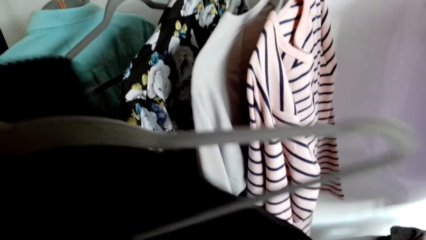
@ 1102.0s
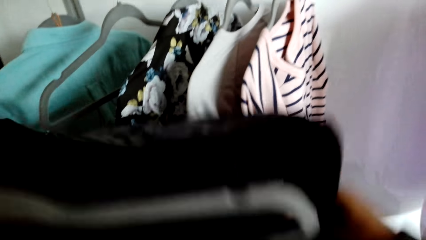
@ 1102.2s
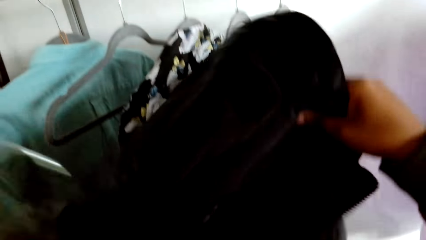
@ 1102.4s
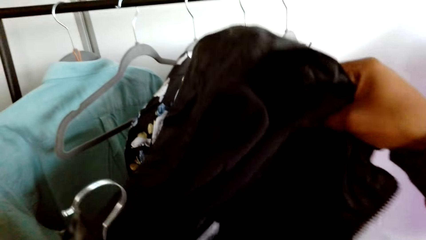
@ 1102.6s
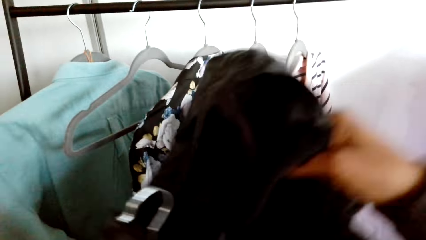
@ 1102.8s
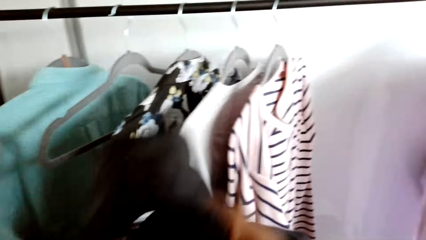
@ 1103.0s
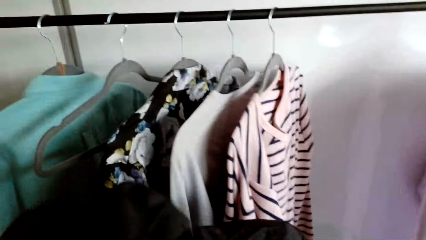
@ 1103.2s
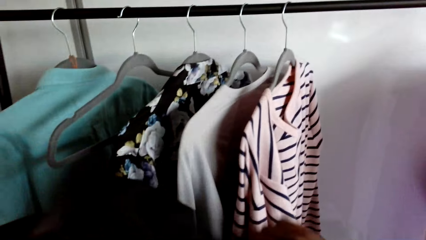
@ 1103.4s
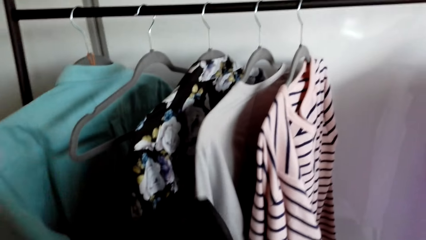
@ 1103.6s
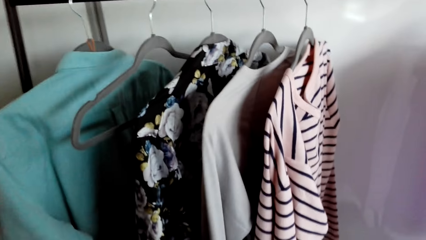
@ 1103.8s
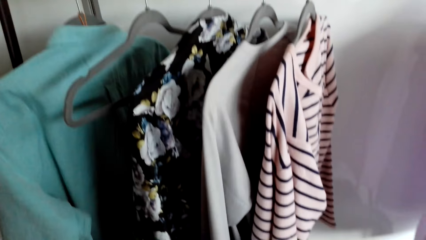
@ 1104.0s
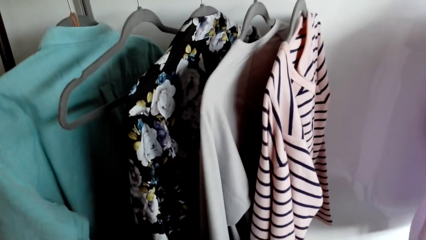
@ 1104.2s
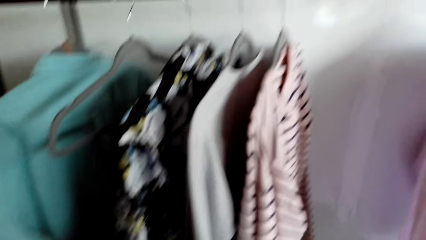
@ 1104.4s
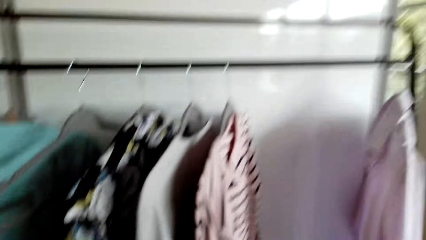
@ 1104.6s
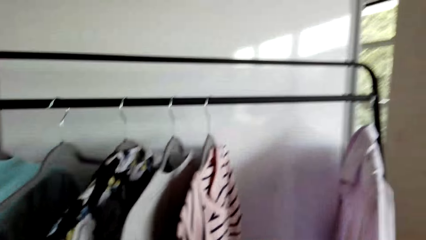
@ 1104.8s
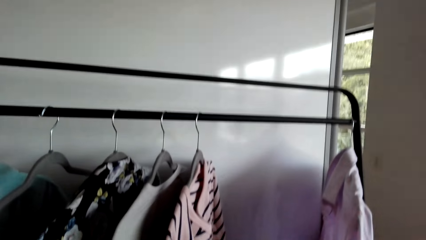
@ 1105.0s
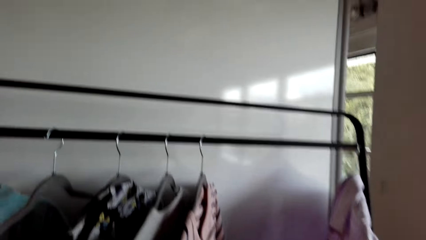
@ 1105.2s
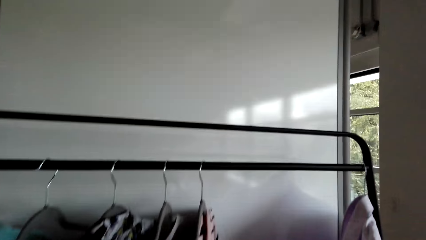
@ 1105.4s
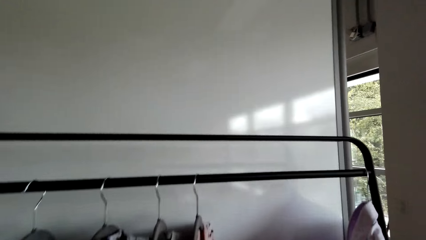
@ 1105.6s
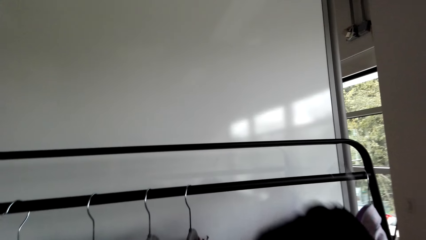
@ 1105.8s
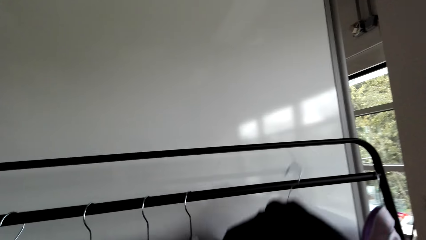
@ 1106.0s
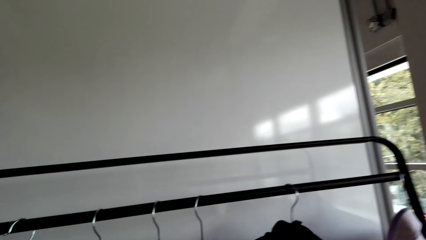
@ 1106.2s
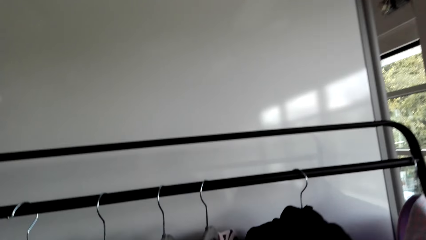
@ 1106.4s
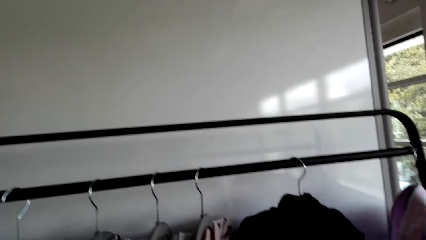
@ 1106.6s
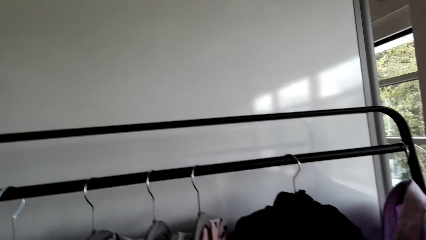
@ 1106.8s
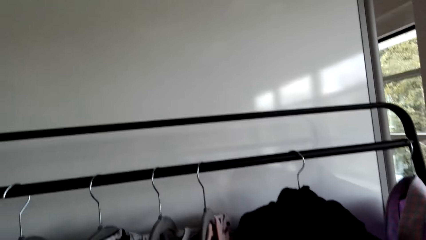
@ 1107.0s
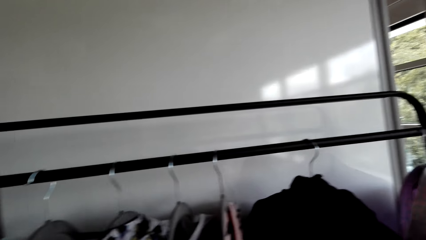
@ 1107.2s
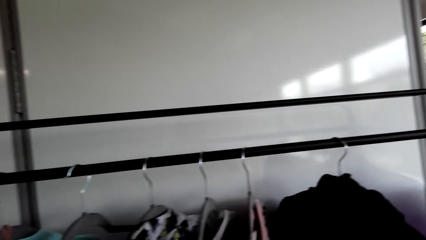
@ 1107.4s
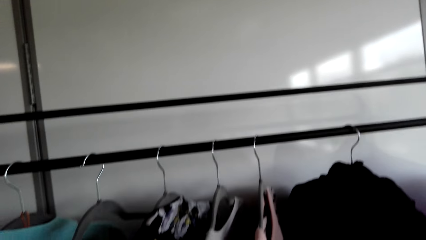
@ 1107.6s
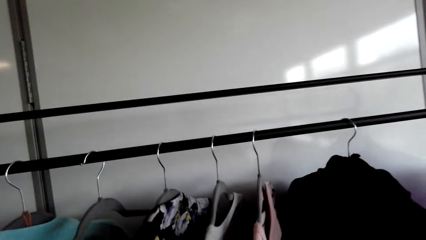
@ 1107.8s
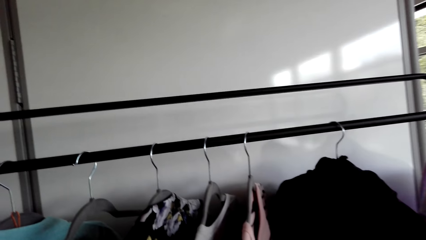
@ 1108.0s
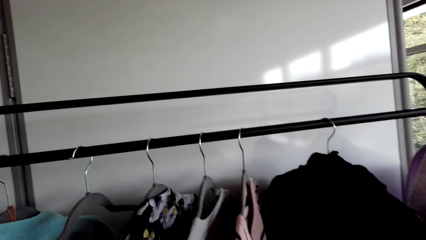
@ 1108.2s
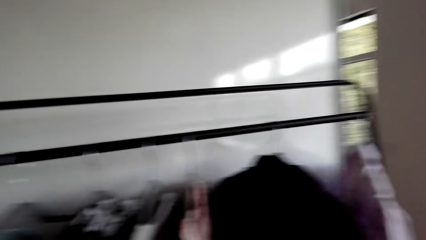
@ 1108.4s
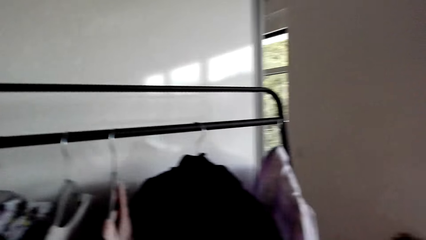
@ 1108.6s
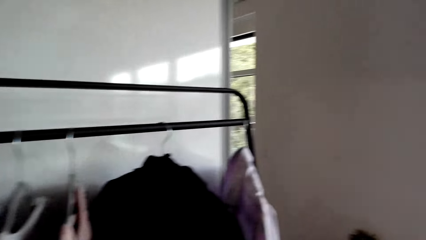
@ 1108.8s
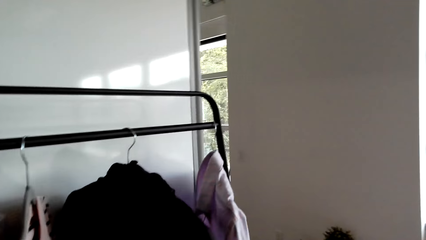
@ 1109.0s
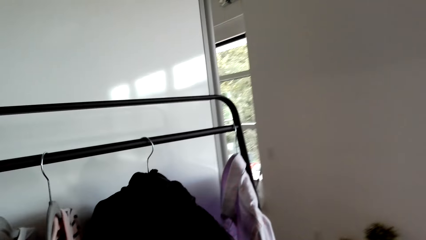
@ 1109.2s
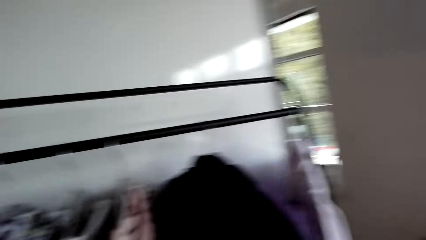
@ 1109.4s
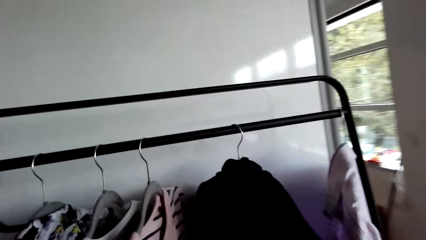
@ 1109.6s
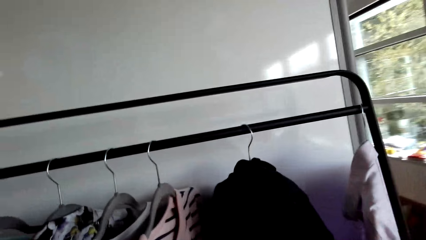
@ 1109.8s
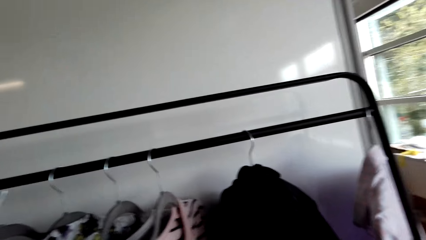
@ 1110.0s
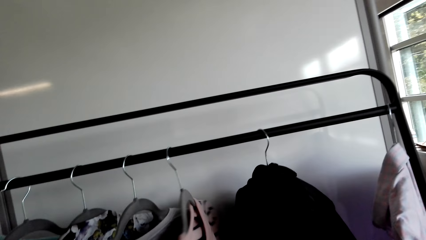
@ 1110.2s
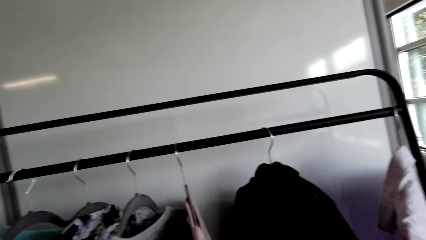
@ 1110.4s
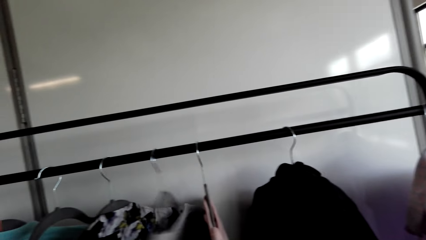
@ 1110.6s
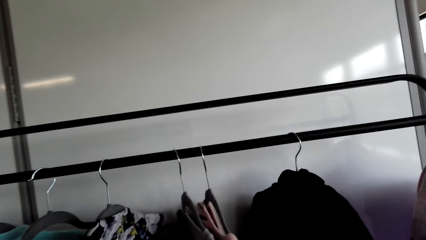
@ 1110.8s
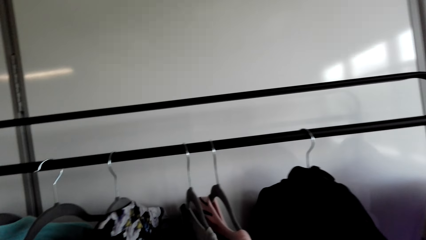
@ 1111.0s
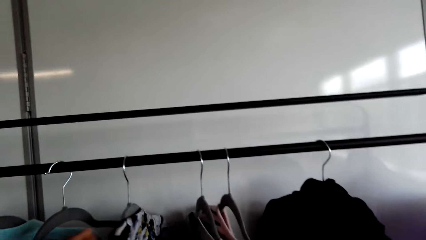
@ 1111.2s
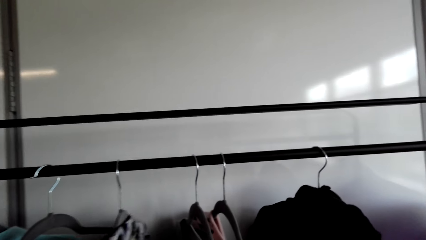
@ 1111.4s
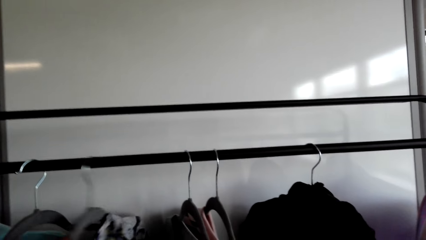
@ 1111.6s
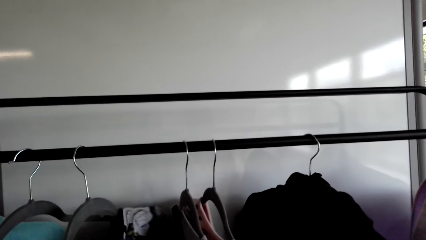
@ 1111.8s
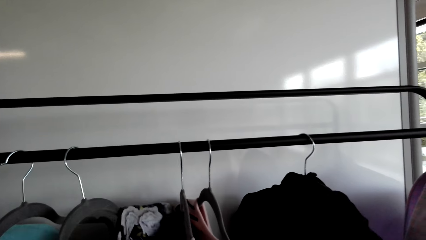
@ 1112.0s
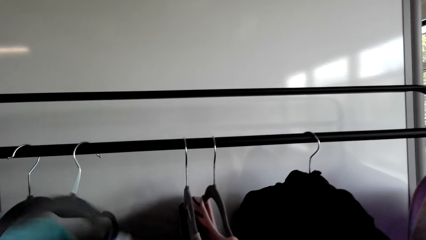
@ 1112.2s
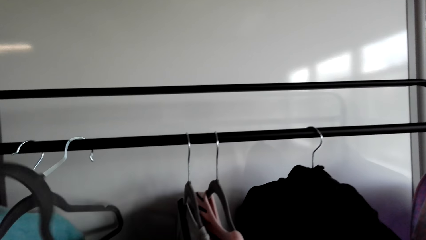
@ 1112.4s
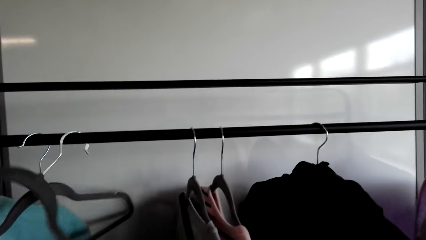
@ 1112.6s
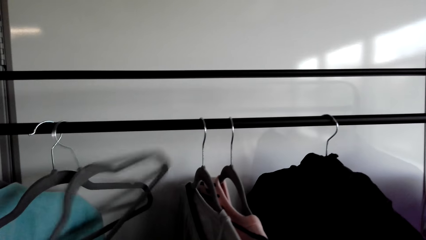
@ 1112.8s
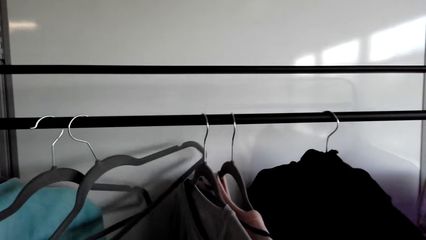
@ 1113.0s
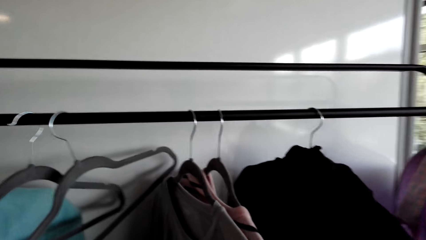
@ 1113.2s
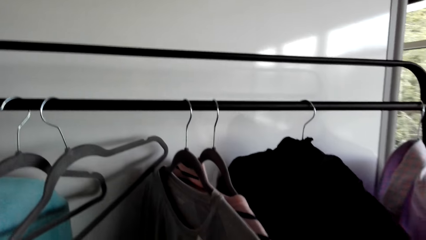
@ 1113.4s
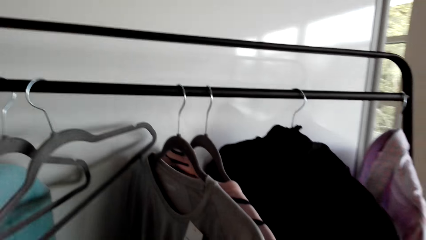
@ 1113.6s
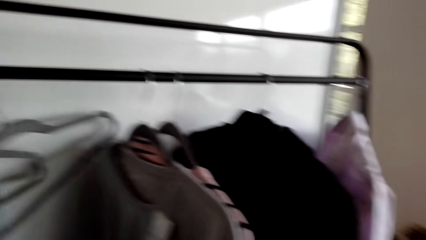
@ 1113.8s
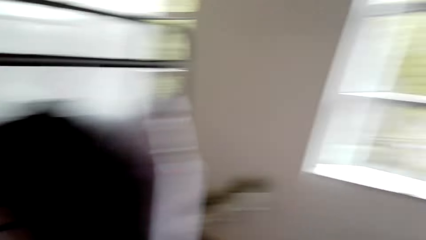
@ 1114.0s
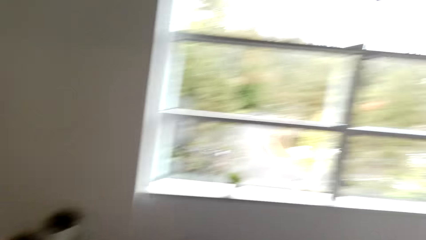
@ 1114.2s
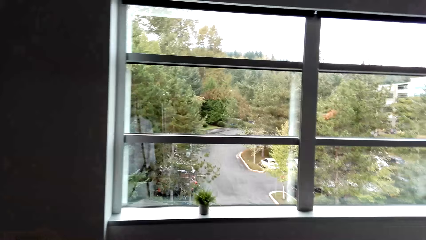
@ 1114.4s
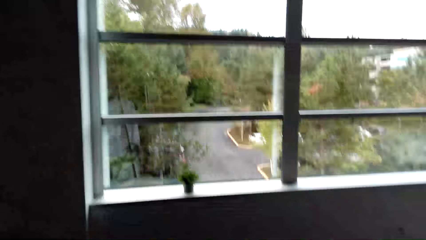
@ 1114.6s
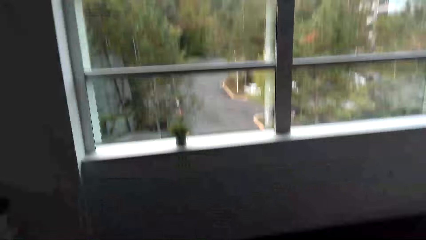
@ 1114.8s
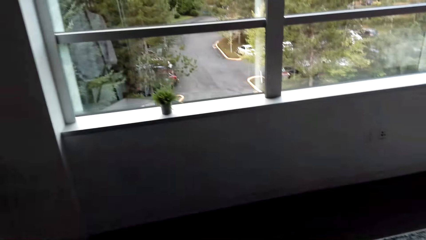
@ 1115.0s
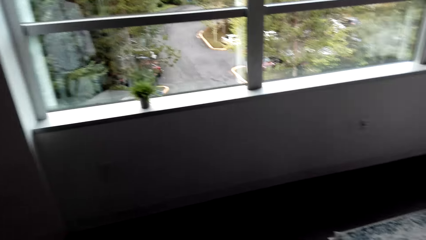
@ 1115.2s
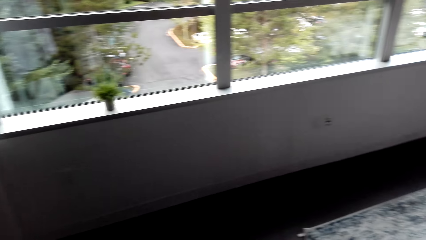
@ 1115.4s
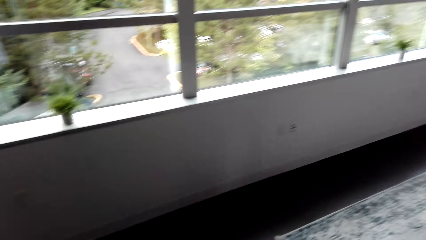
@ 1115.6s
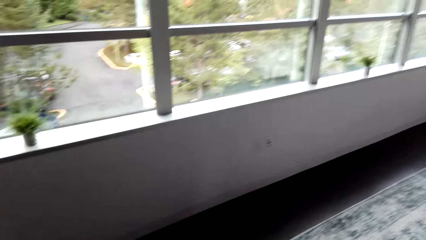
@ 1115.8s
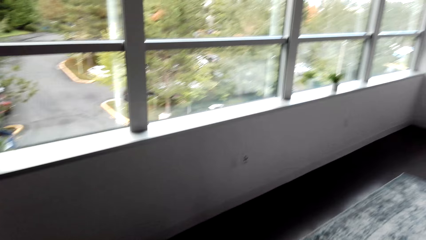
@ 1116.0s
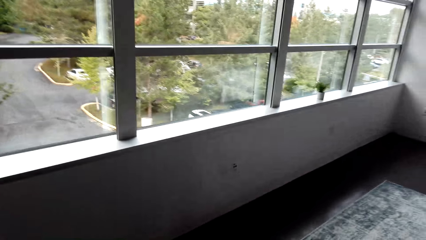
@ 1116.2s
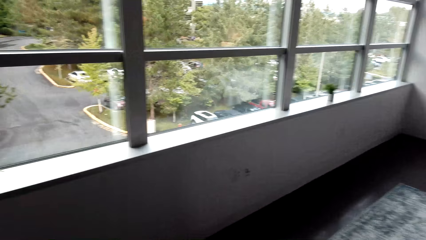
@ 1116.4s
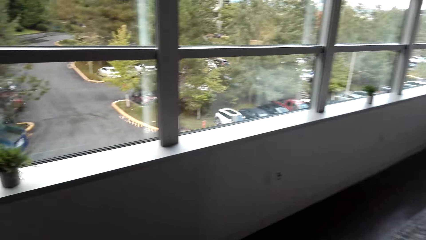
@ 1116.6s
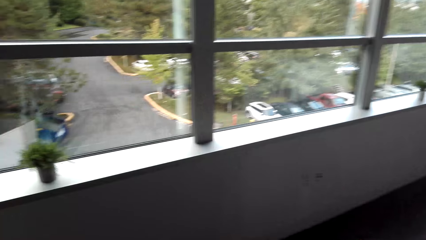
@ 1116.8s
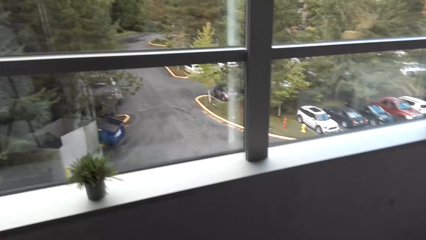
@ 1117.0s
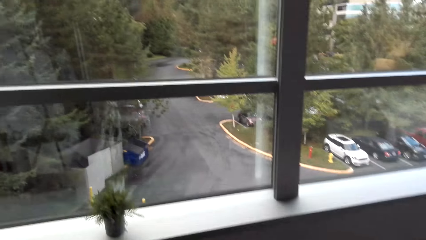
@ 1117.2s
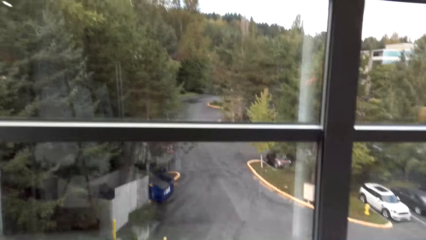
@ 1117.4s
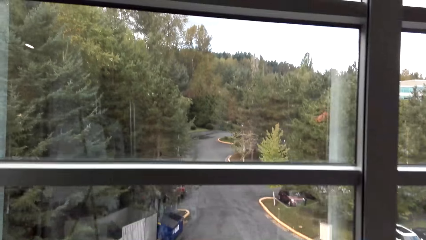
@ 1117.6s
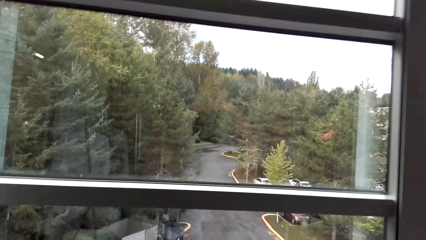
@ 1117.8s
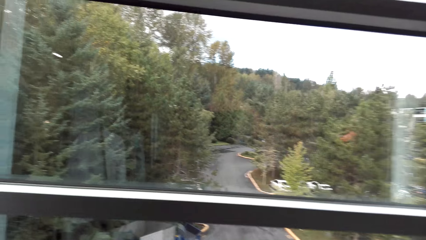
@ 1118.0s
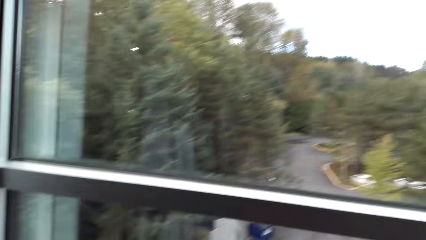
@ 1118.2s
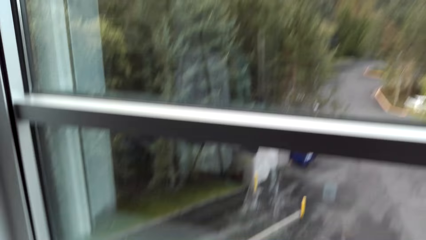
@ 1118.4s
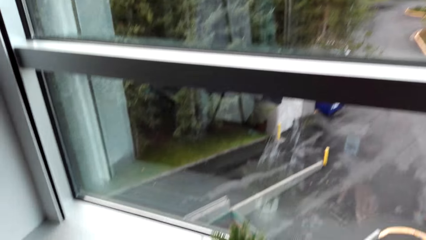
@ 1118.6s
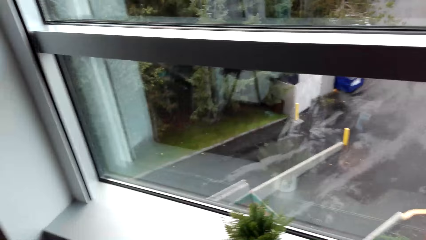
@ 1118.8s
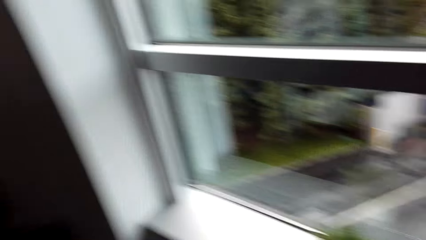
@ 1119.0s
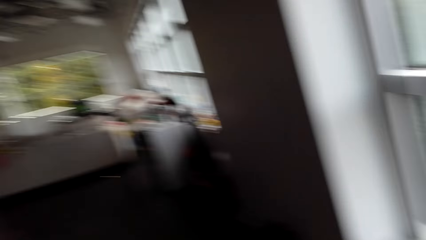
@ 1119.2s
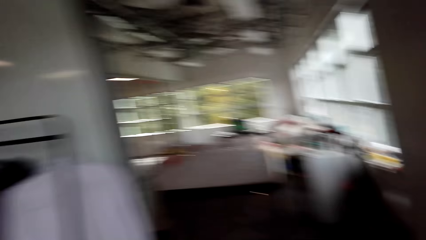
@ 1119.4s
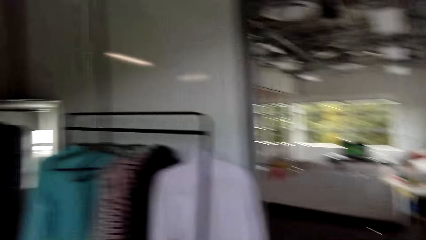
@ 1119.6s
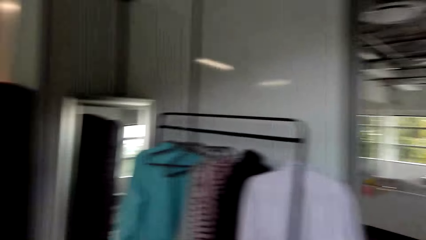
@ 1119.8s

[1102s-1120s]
The camera wearer puts a cloth in the hanger. They hang the cloth on a hanger stand or handrail. They do something. They sort clothes on the hanger stand. They move a cloth in the handrail. They remove a shirt on a hanger from the handrail. They look at the window. They move around the room.
